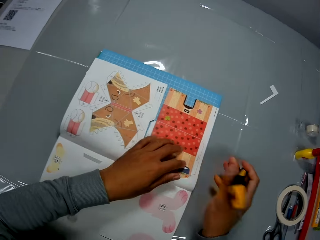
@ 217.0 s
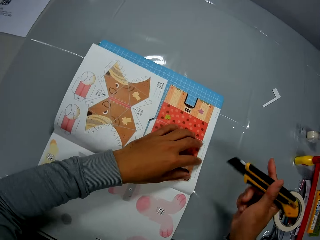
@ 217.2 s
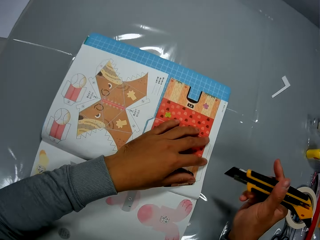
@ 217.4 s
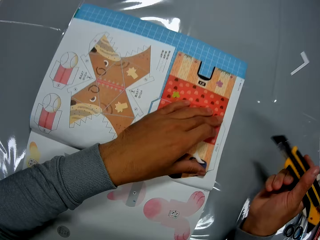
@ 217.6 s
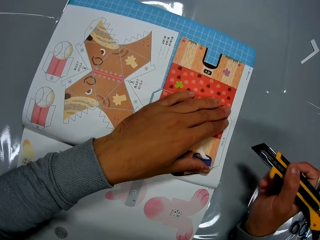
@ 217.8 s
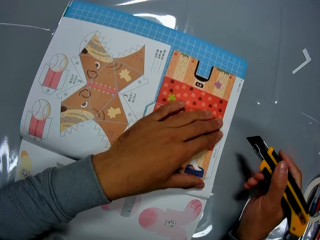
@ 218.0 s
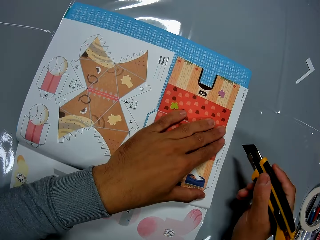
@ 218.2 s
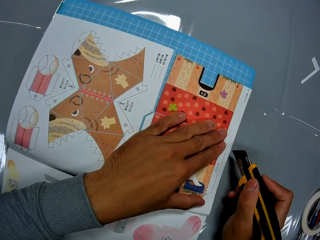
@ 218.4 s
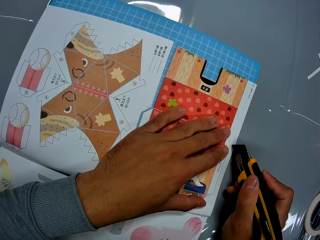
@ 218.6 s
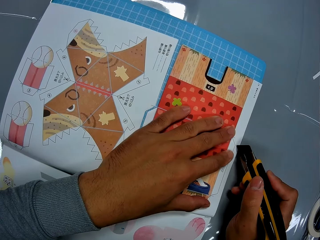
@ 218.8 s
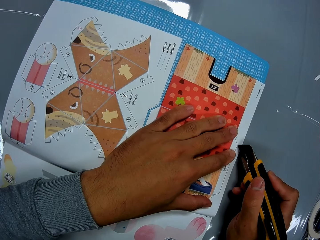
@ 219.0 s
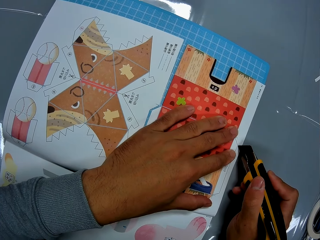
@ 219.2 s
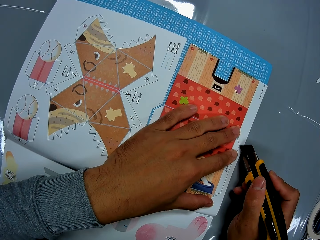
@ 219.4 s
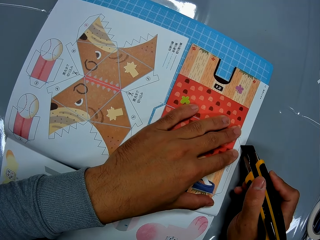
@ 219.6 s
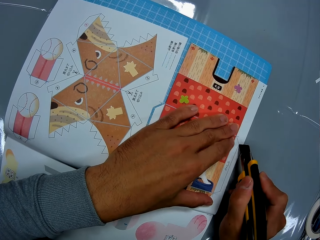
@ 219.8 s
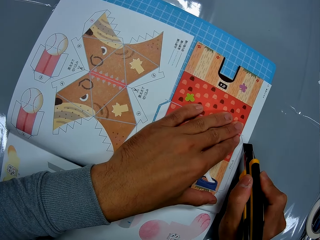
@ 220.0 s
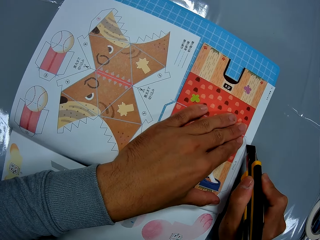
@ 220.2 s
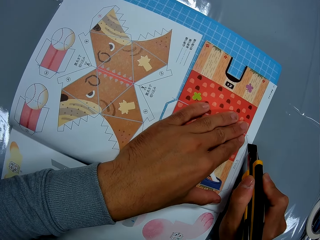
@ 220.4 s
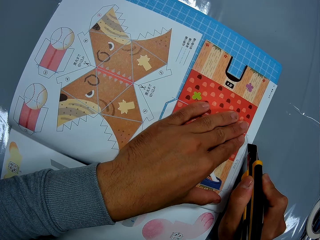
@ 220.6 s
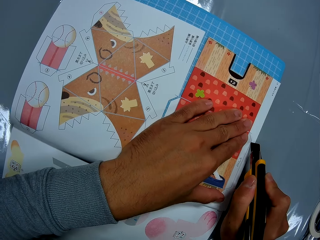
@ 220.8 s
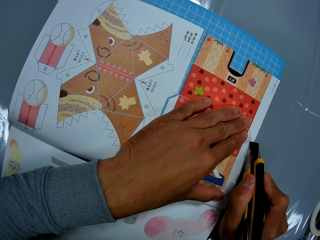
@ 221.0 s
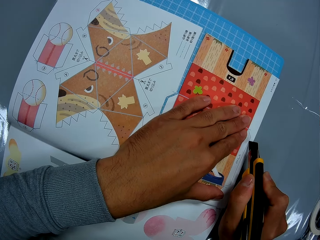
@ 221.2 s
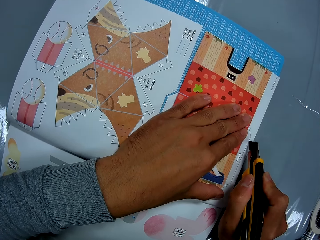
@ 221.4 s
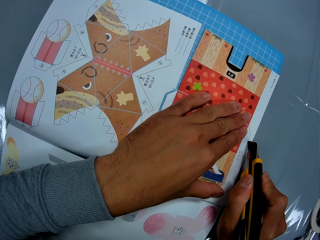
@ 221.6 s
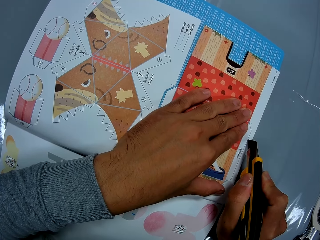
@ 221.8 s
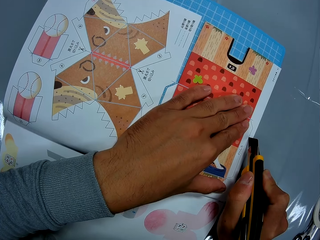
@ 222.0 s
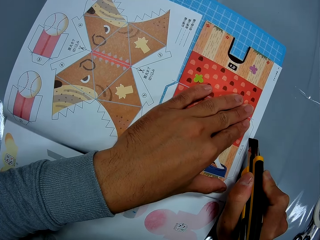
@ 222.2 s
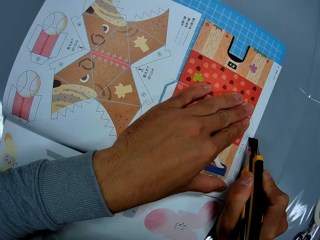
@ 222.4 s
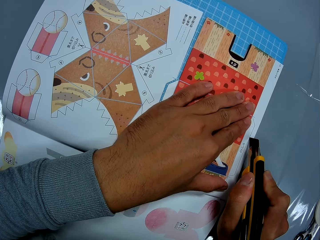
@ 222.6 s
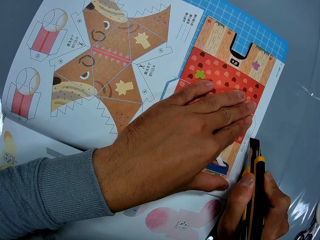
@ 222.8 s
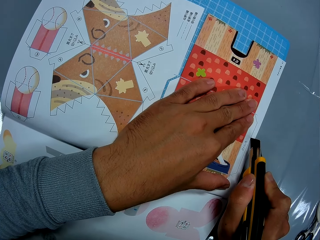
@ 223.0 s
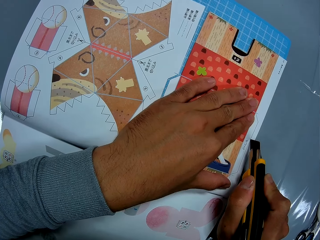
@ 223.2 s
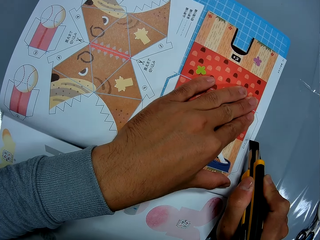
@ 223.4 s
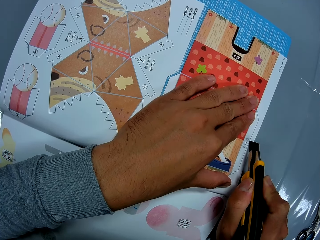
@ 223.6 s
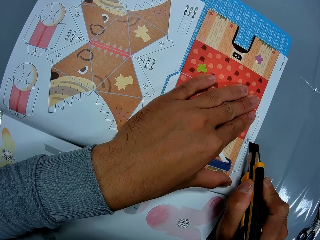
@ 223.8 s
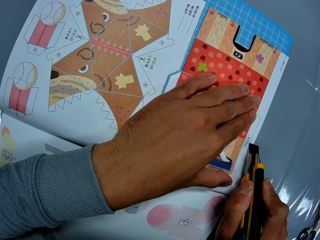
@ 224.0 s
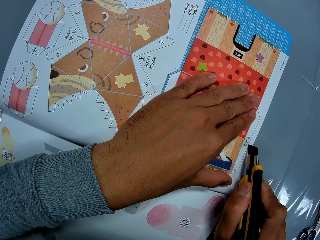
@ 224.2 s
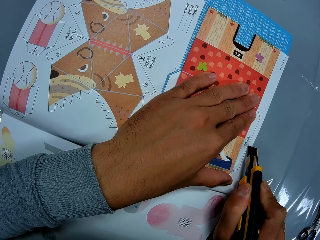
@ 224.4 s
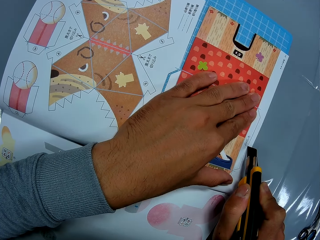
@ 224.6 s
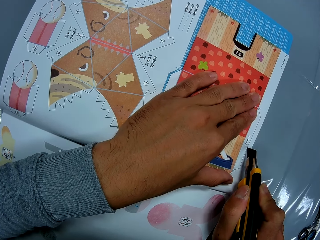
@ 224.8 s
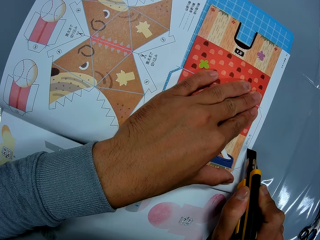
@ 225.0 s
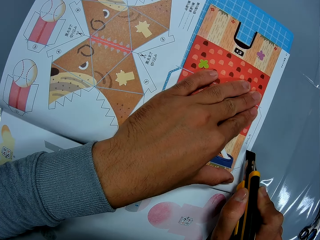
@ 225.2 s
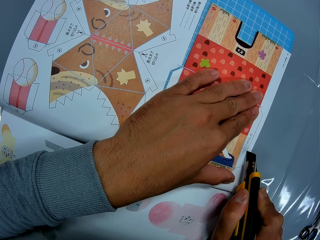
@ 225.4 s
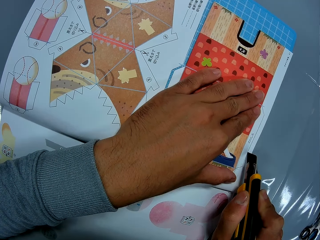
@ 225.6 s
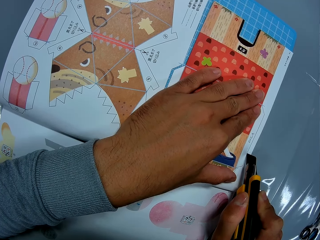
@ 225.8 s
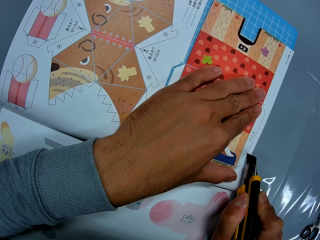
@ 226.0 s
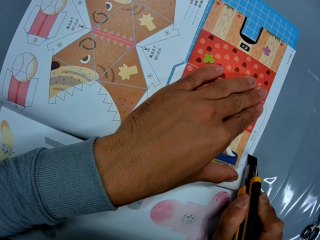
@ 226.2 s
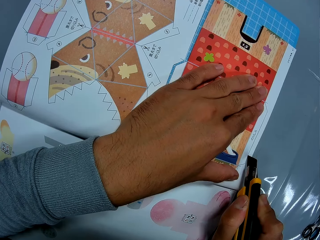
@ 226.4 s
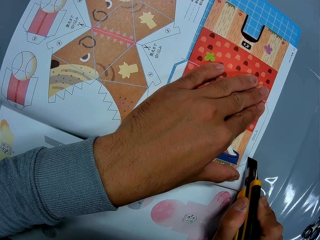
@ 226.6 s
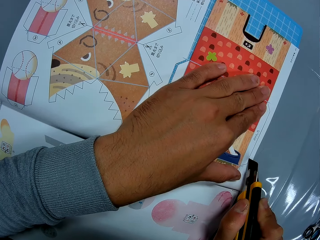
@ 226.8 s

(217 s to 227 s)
The camera wearer puts a hand on the book. He removes the other hand from the book and moves the fingers. He cuts through the leaf of the craft book with the utility knife or craft knife. He moves the craft knife towards the book.

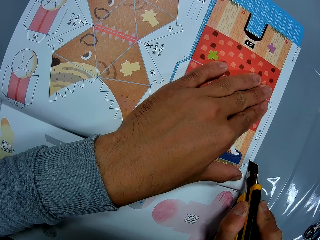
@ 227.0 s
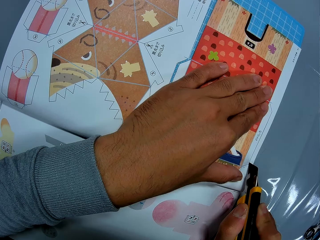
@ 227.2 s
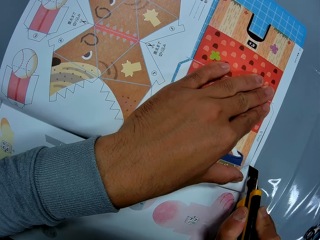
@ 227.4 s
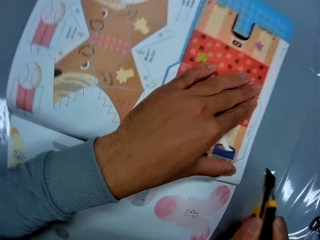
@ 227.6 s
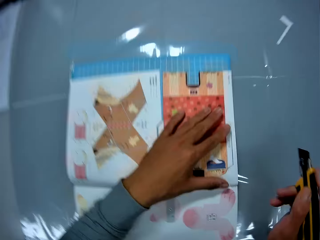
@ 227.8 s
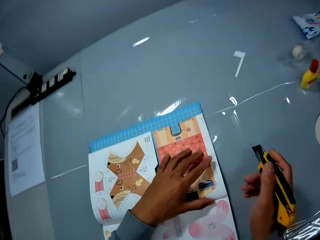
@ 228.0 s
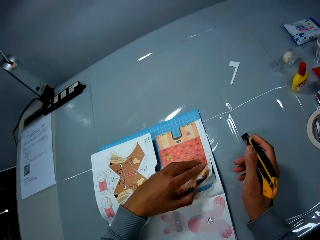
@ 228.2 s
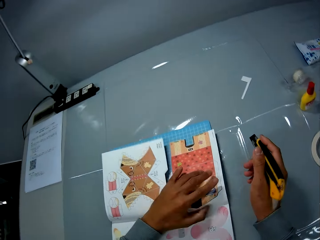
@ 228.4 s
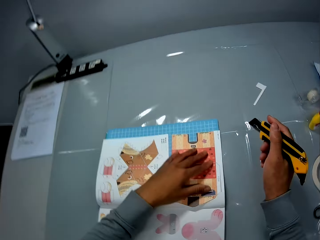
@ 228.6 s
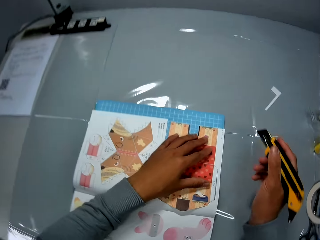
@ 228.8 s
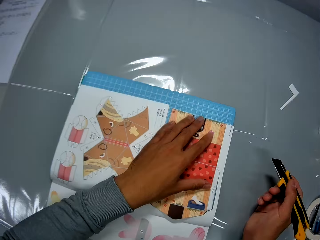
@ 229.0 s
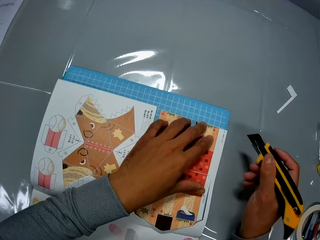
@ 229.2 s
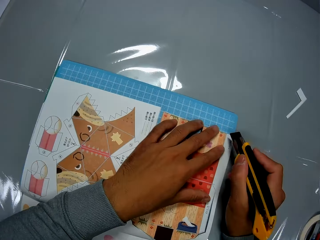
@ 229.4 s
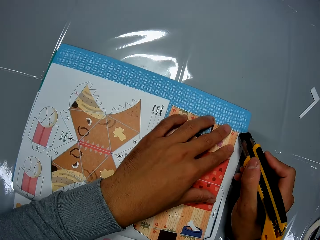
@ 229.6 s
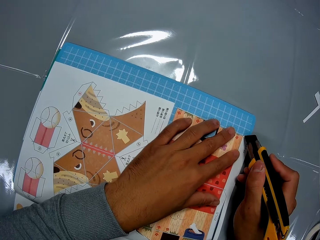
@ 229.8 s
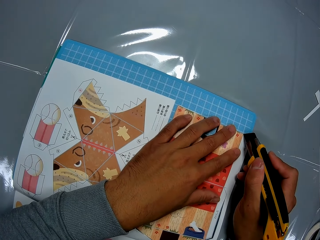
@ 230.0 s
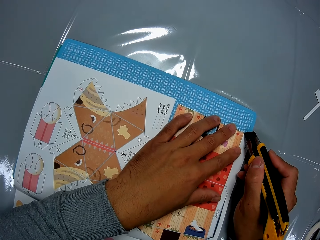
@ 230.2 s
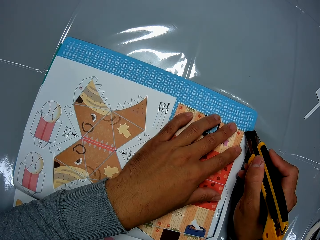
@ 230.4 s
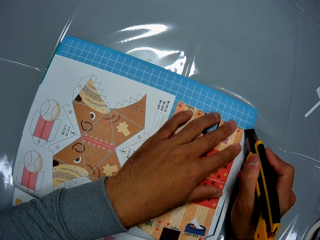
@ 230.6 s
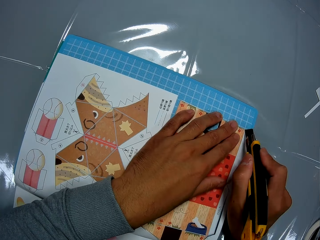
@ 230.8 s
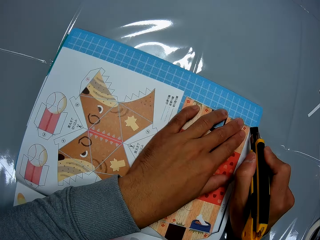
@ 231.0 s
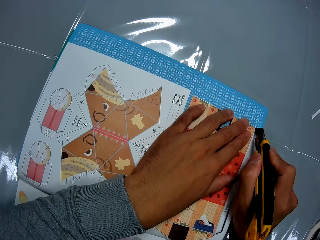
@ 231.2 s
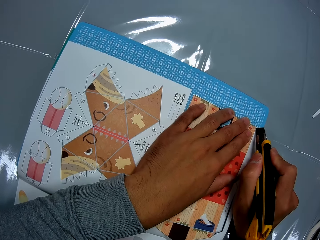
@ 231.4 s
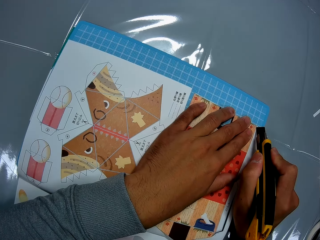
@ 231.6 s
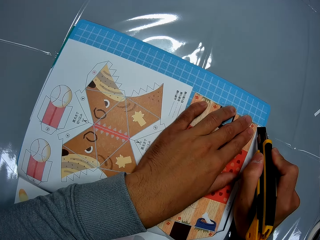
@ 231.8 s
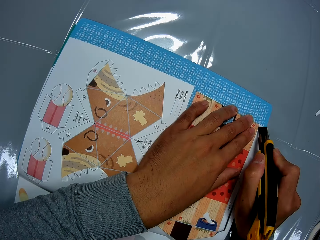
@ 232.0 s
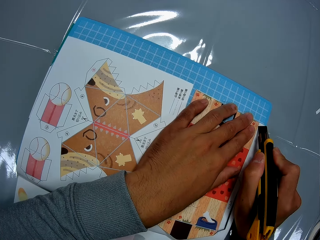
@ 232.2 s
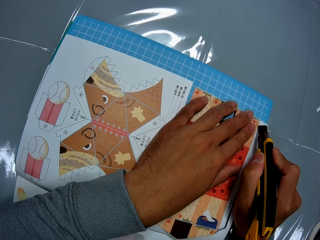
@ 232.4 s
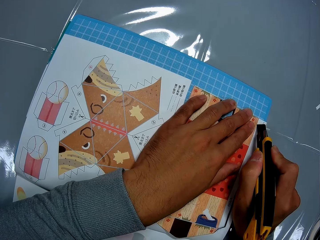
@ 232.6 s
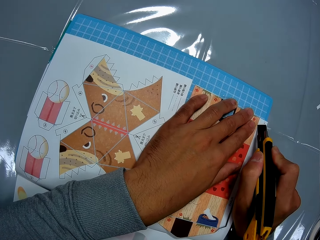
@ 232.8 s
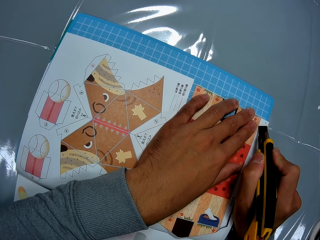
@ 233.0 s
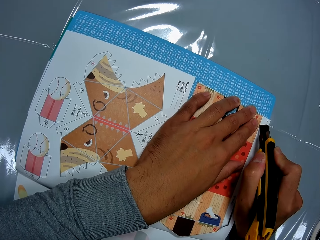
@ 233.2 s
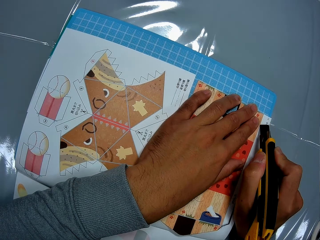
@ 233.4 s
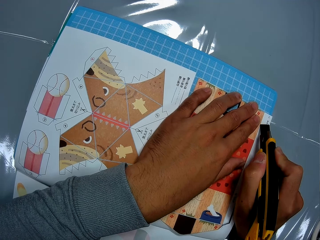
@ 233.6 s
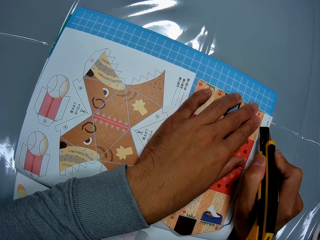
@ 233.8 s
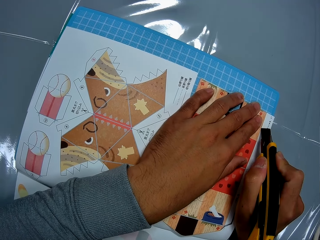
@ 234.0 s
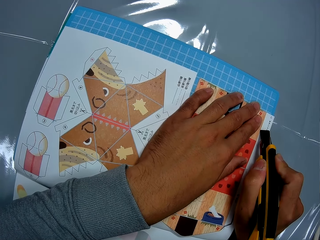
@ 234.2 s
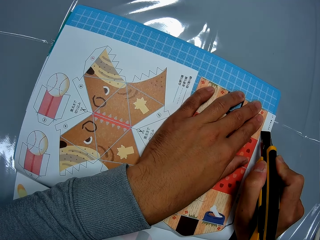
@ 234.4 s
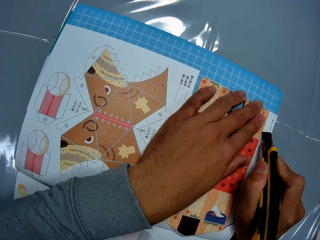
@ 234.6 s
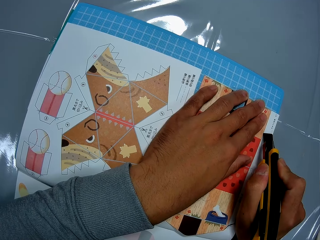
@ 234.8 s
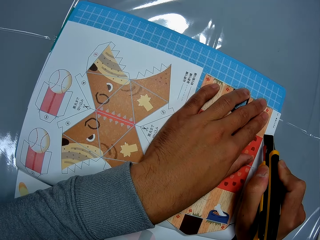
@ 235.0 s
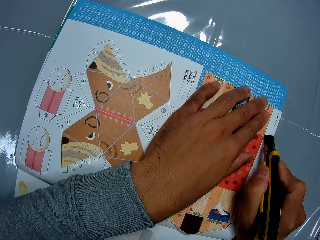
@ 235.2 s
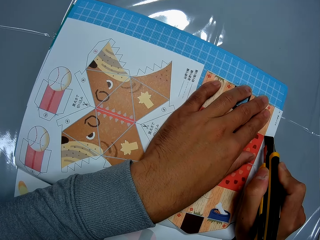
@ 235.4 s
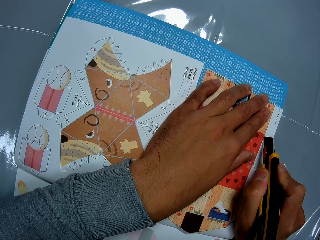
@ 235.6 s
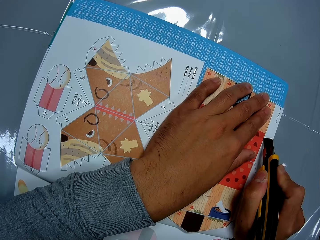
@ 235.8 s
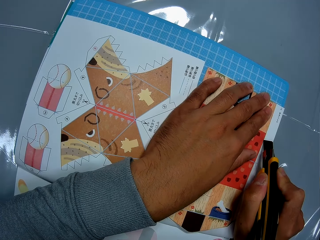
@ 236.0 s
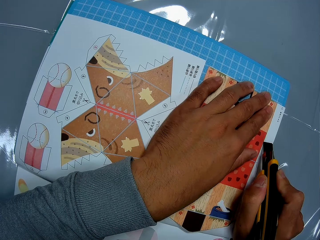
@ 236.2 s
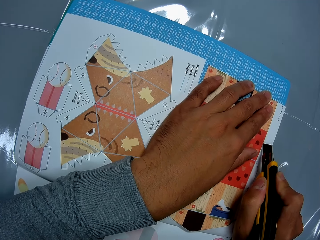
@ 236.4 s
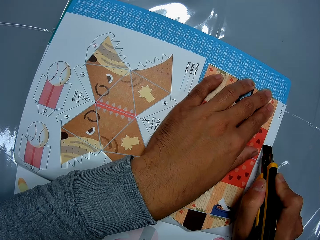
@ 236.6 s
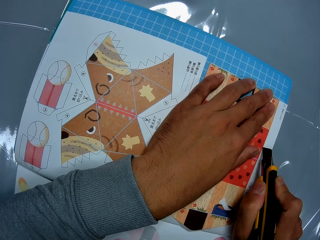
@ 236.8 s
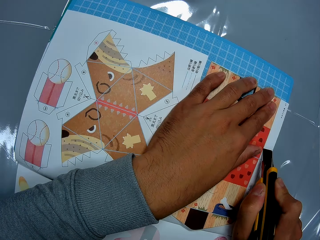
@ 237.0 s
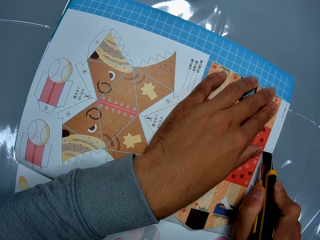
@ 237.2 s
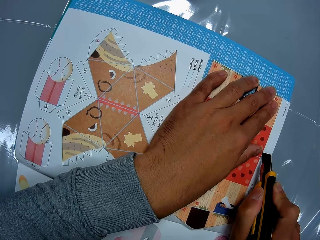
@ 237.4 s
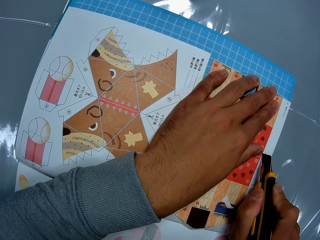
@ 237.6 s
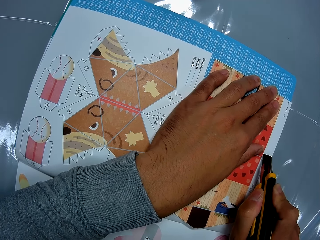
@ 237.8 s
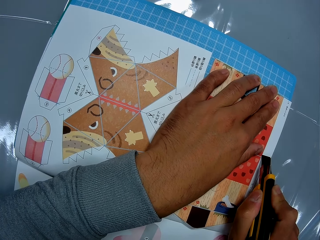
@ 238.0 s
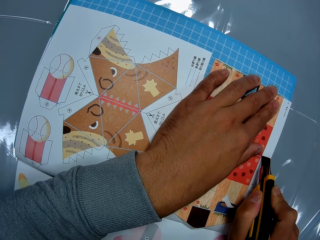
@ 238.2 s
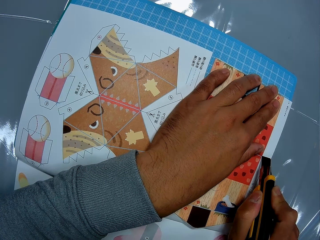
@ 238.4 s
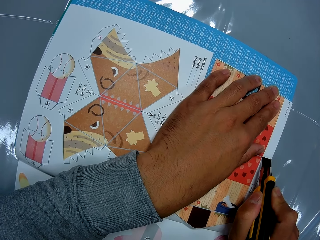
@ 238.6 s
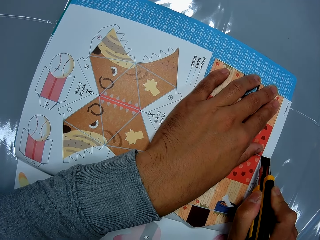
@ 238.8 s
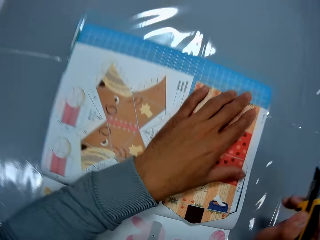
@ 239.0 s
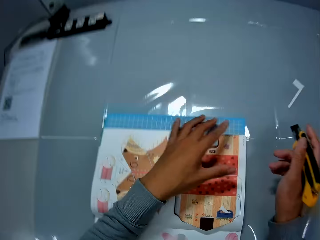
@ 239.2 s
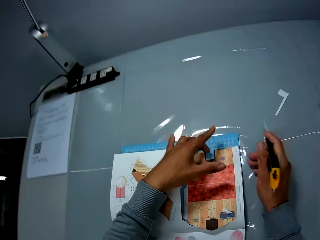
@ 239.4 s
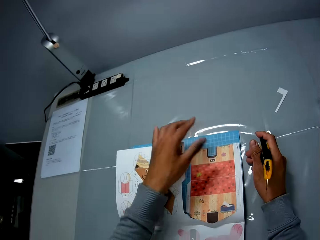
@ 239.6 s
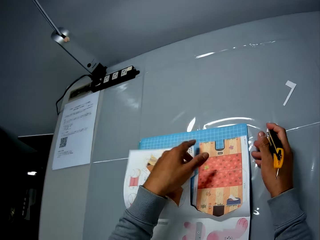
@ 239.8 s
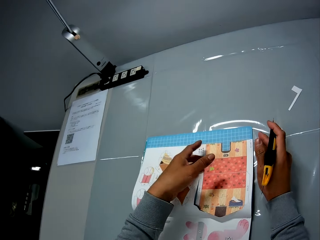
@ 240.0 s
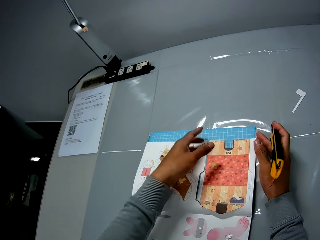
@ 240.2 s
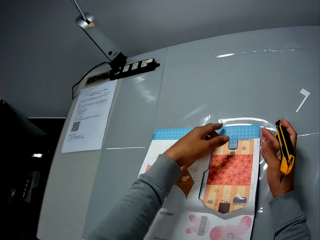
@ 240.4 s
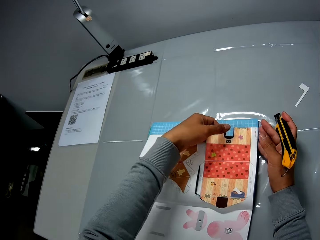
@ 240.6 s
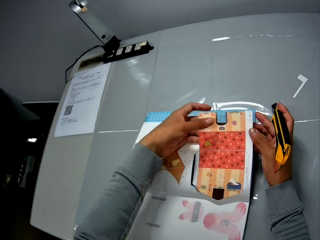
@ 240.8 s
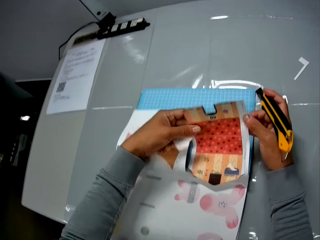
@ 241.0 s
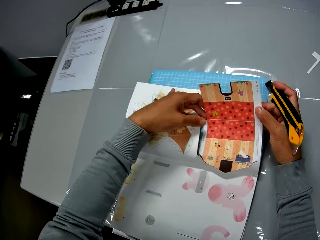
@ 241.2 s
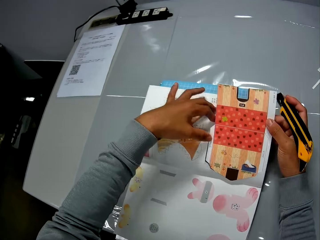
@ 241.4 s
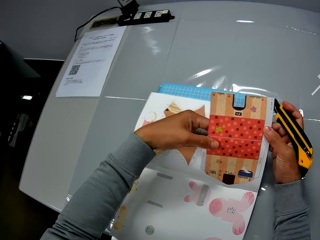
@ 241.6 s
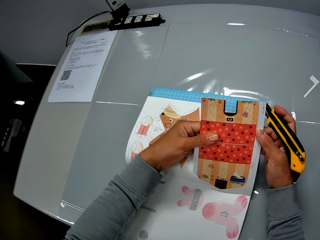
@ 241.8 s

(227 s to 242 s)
The camera wearer lifts the craft knife or utility knife. He adjusts the craft book with his left hand. He lifts the picture, puts a hand on the picture, moves a hand, and moves the craft knife towards the book. He cuts through the leaf of the craft book with the utility knife. He lifts the craft knife, lifts the other hand, and touches the picture. He adjusts the leaf of the craft book with his left hand. He holds the picture.
